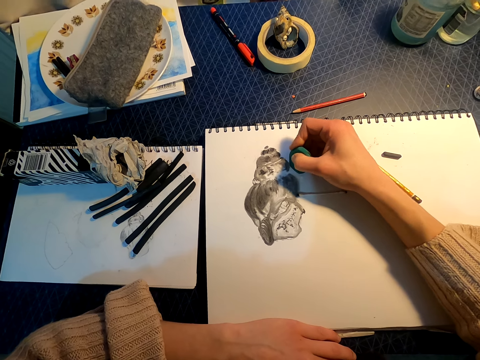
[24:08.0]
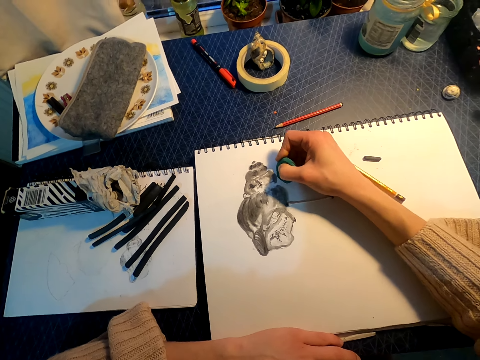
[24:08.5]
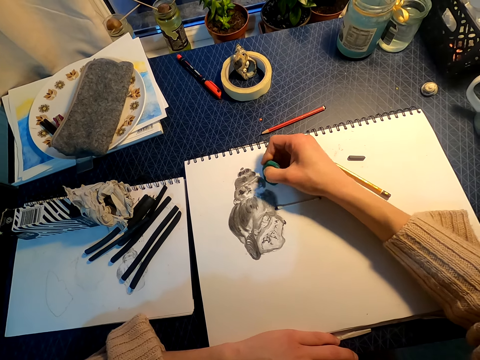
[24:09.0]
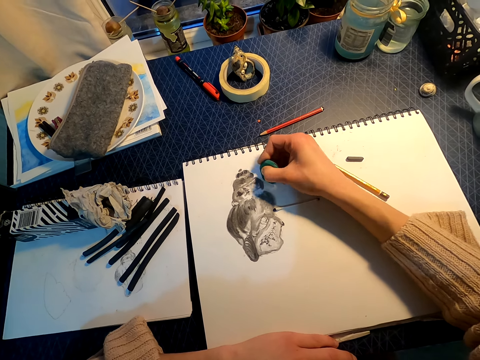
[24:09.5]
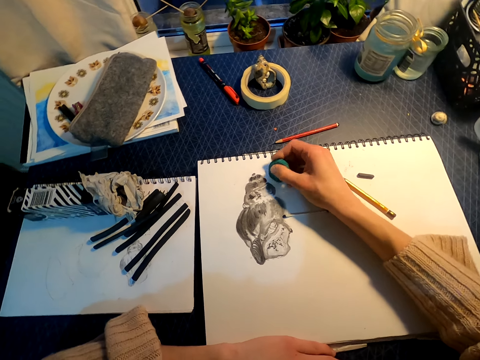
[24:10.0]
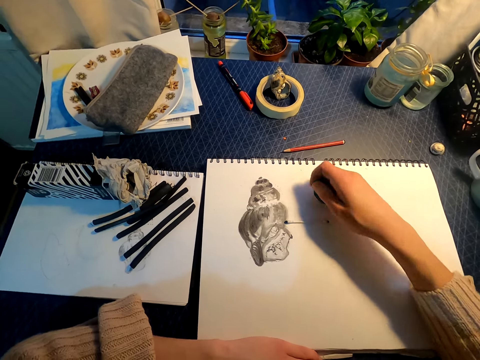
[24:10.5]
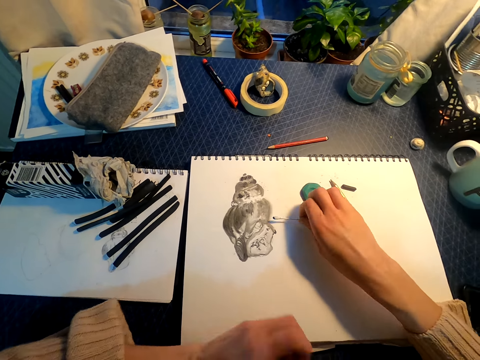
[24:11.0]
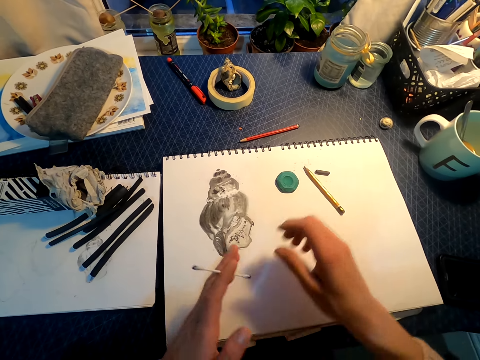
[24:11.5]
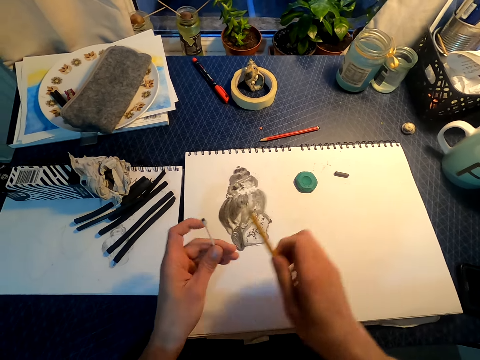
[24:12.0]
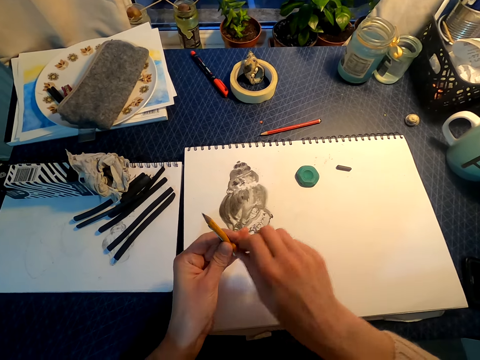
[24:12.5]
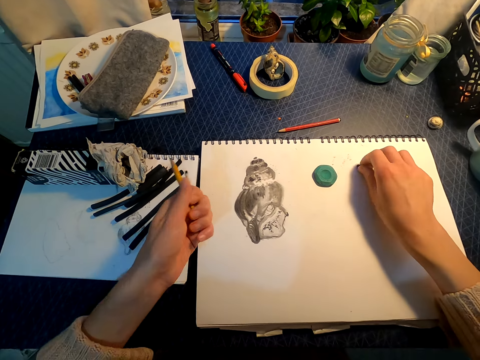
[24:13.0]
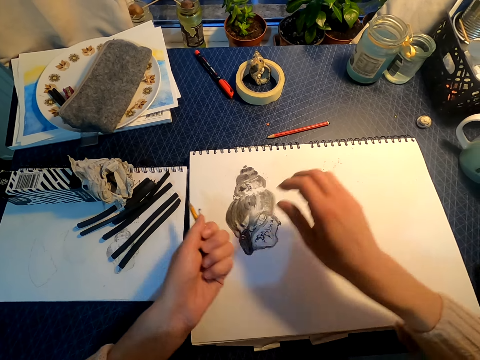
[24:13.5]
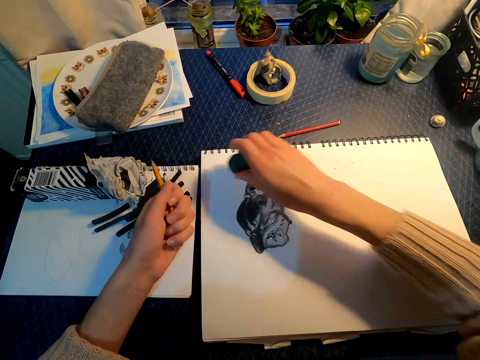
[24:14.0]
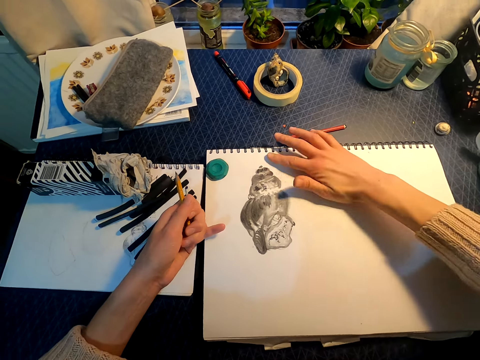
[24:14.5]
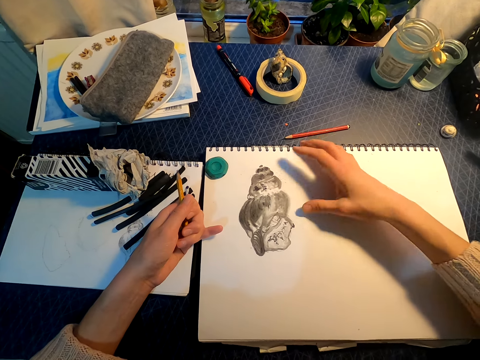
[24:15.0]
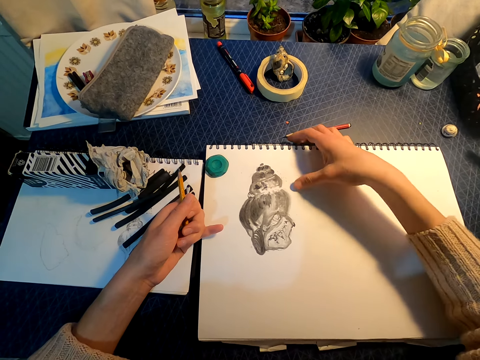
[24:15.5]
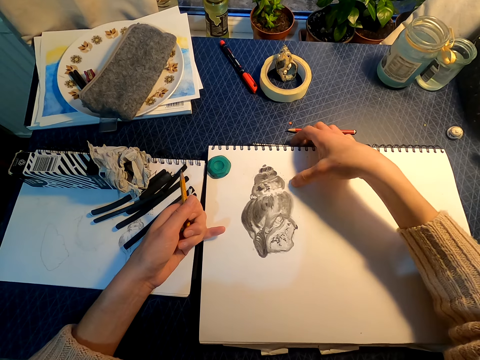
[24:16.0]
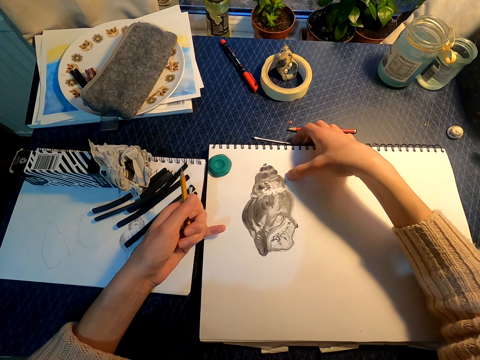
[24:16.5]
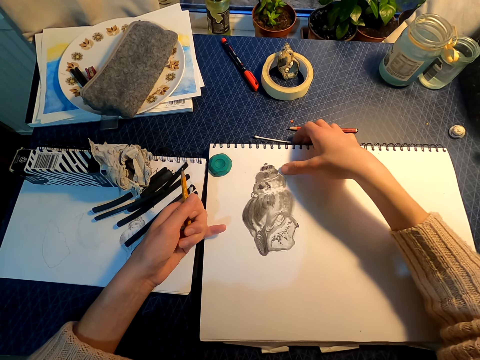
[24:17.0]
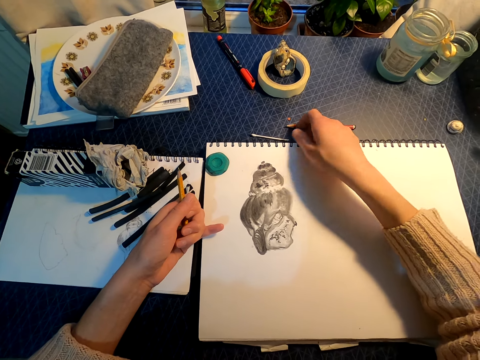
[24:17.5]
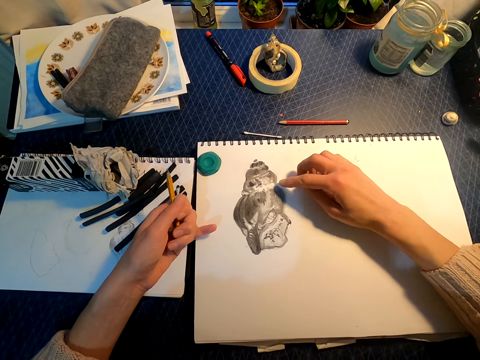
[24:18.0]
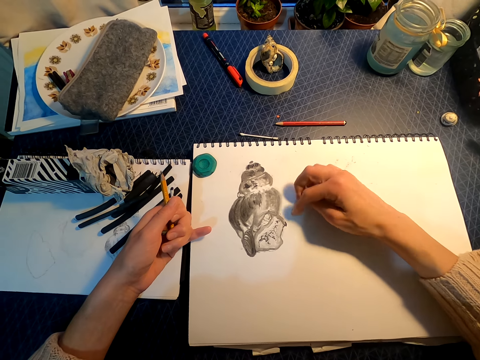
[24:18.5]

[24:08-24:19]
The camera wearer places the eraser on the sketchbook. She picks up the cotton bud from the book and places the cotton bud in her left hand. She picks up the pencil from the book and places the pencil in her left hand. She picks up the charcoal from the book and places the charcoal in her left hand. She moves the eraser on the book towards the edge of the sketchbook. She wipes the sketchbook with her hand.
